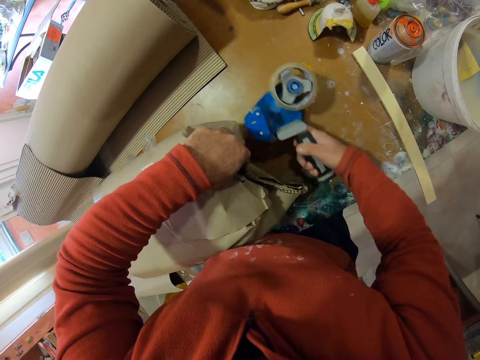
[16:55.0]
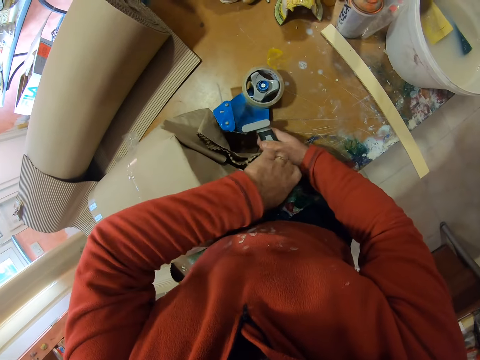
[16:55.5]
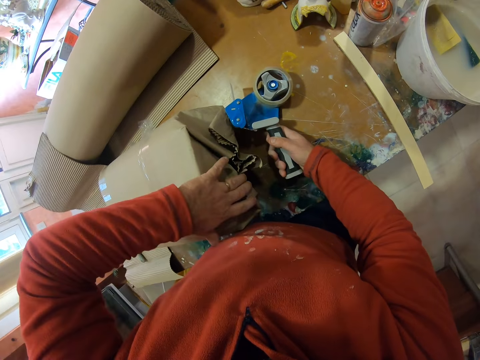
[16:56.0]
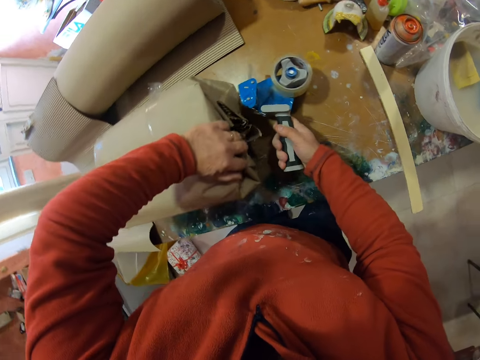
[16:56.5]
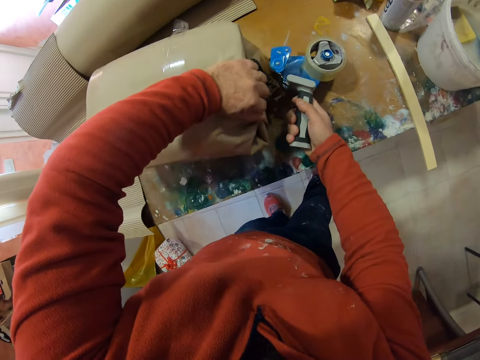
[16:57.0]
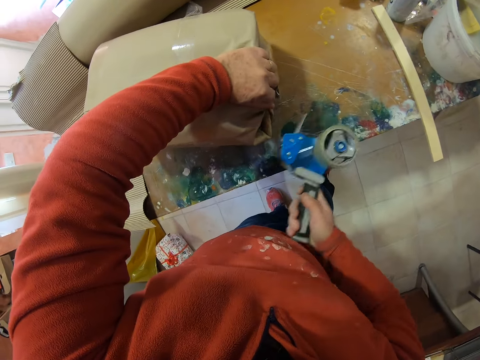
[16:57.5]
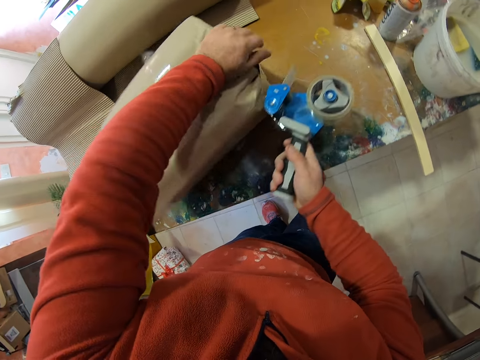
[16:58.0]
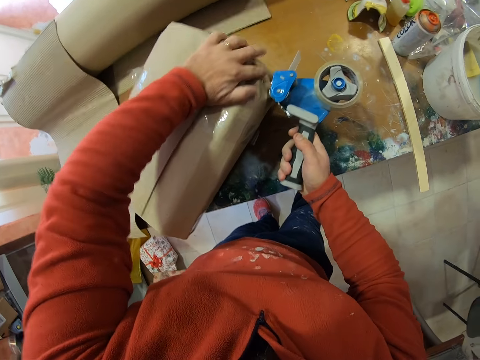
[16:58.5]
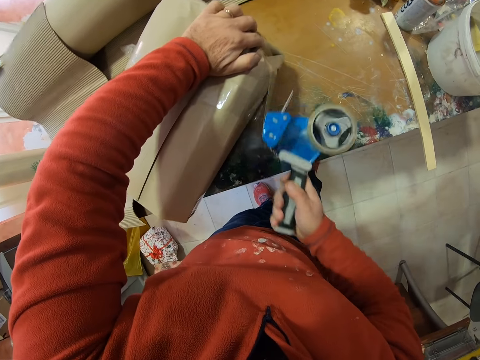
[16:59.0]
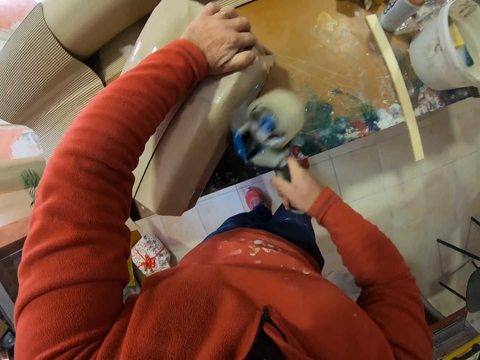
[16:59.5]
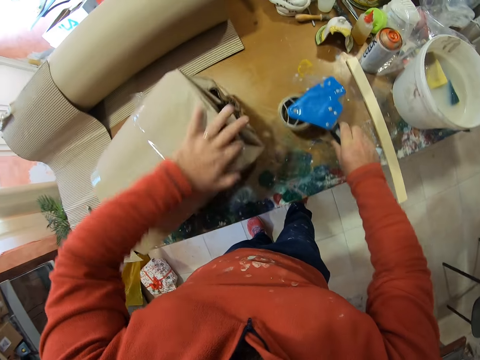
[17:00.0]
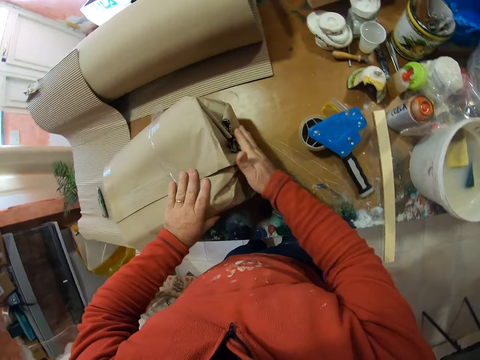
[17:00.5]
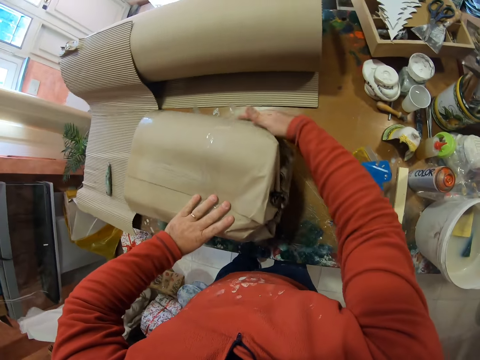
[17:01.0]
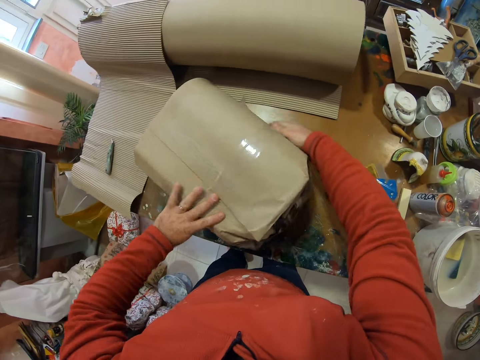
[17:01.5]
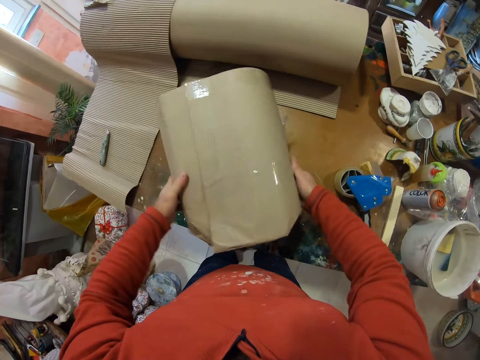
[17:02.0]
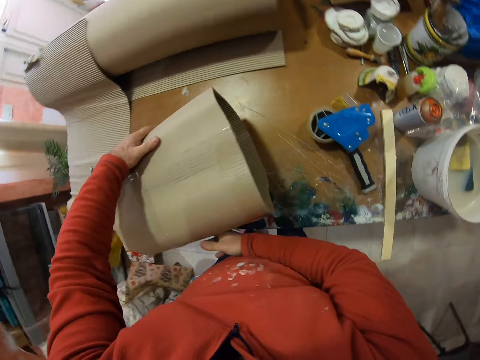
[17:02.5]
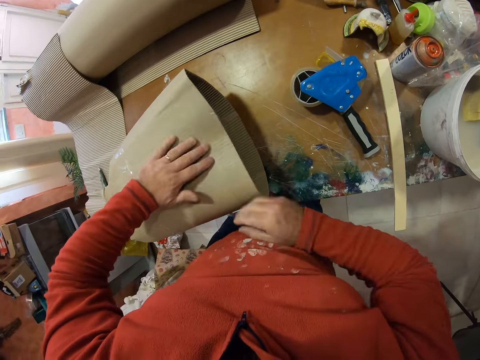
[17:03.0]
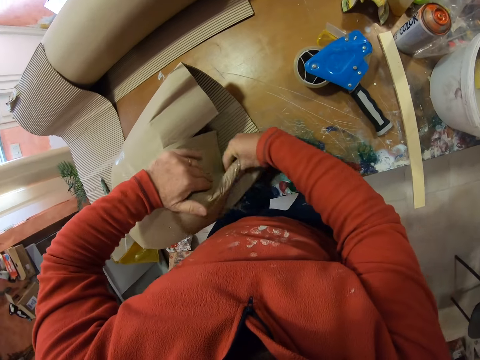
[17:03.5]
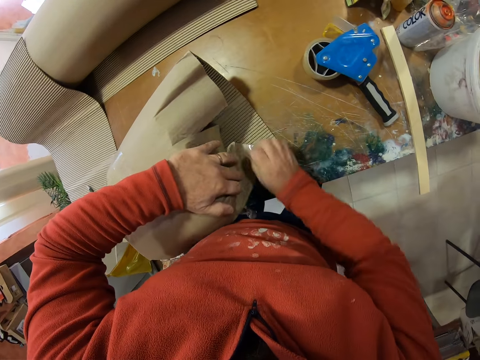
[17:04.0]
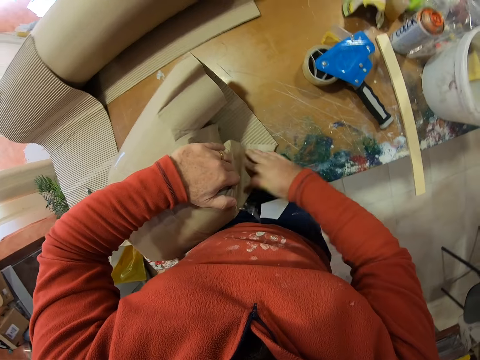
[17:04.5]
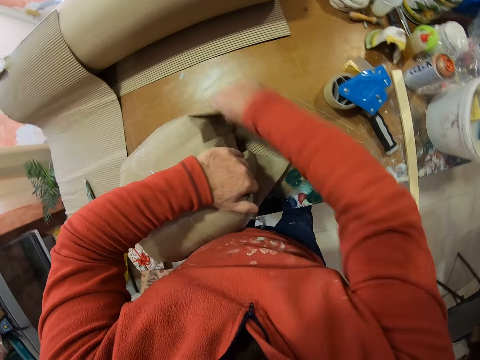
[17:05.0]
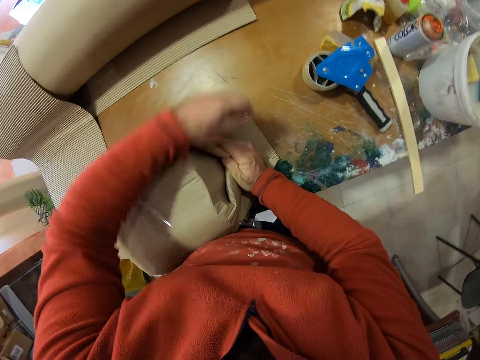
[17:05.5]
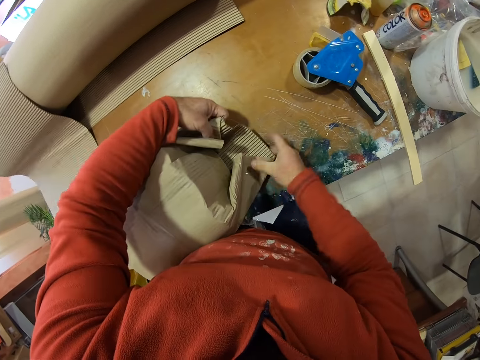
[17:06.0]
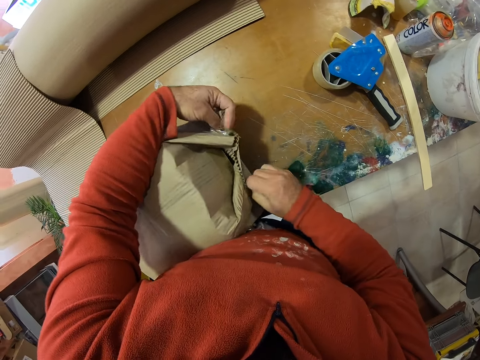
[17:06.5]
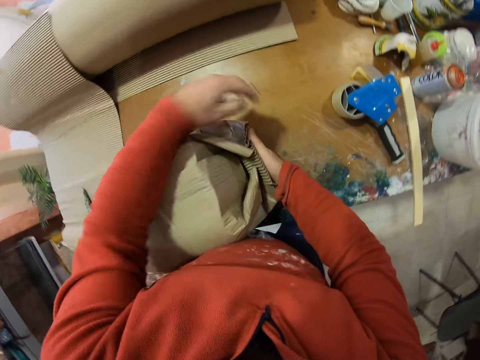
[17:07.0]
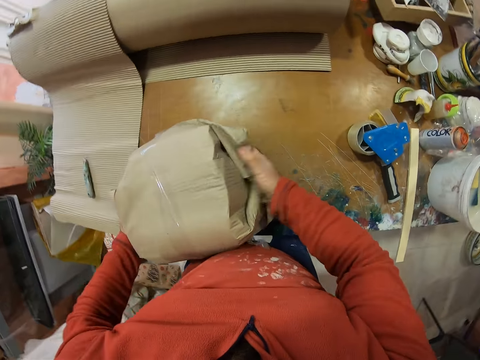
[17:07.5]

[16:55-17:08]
The camera wearer puts down the cello tape dispenser on the table. They wrap something. They touch the wrapping carton paper. They turn something. They wrap something.

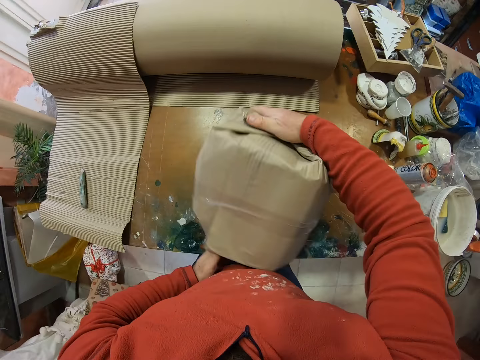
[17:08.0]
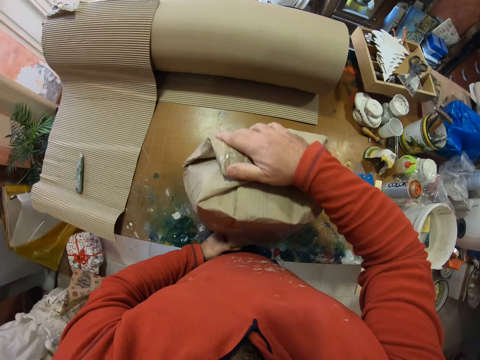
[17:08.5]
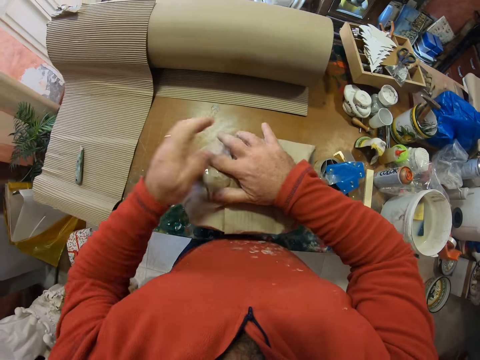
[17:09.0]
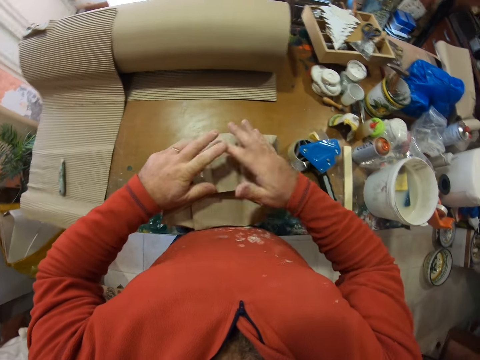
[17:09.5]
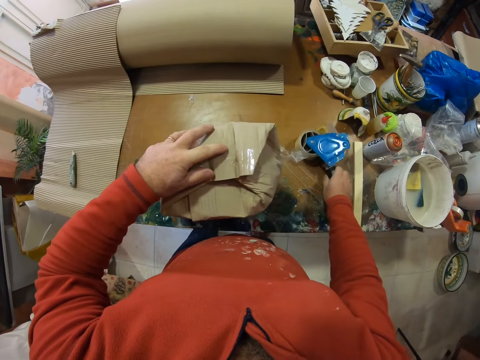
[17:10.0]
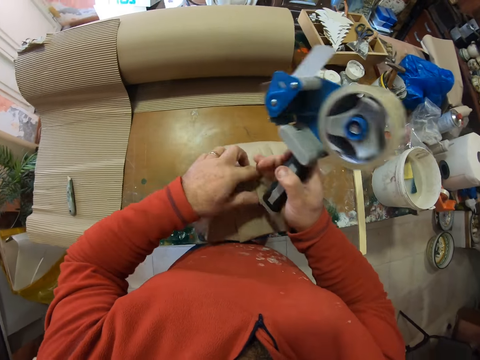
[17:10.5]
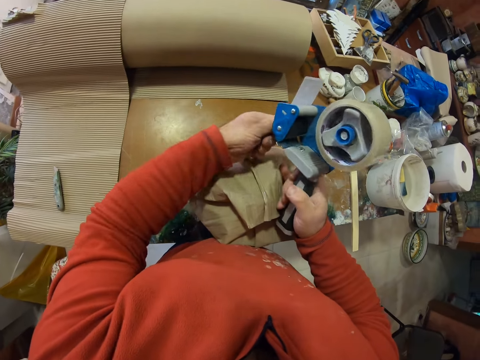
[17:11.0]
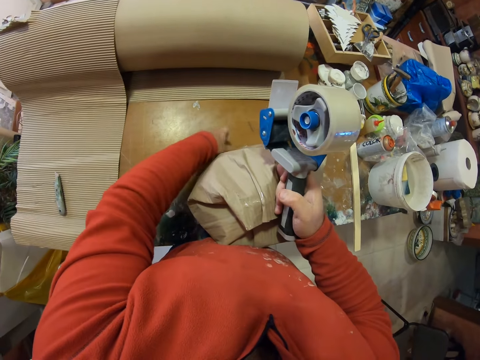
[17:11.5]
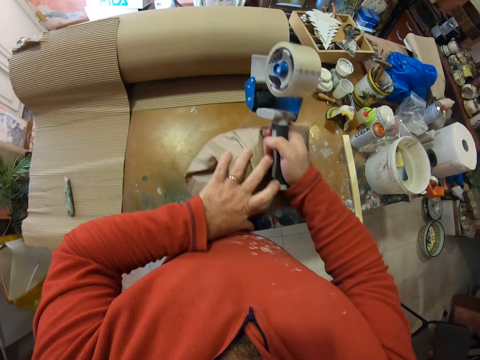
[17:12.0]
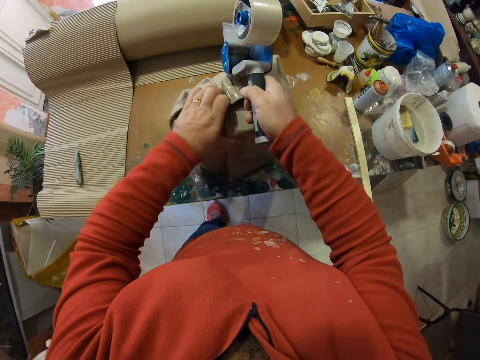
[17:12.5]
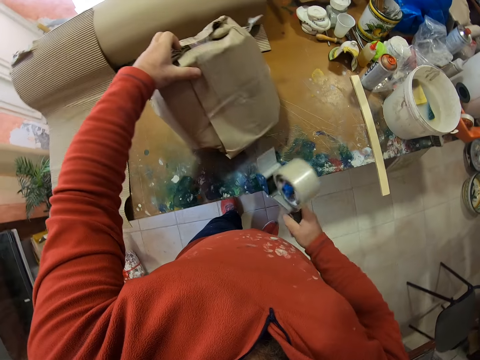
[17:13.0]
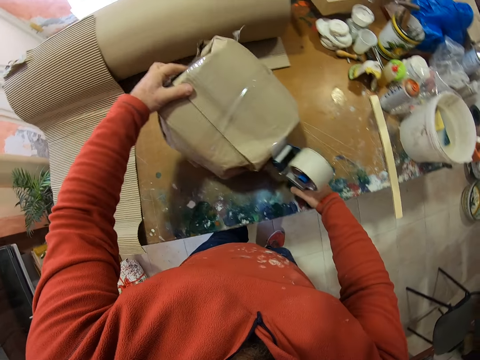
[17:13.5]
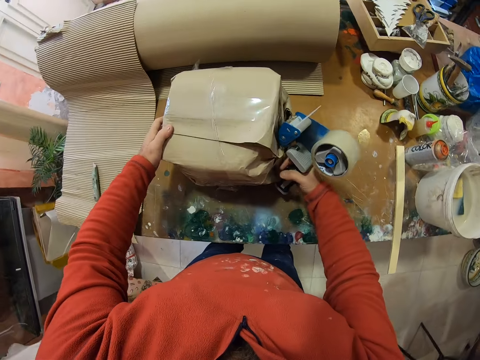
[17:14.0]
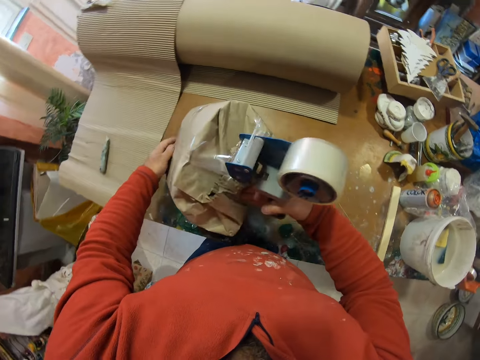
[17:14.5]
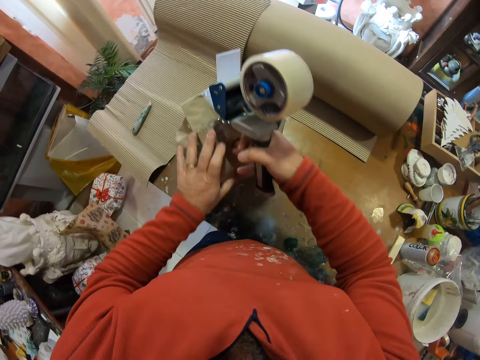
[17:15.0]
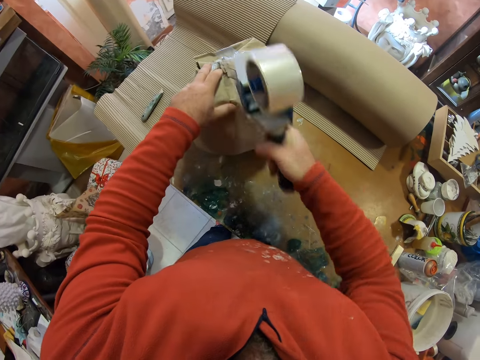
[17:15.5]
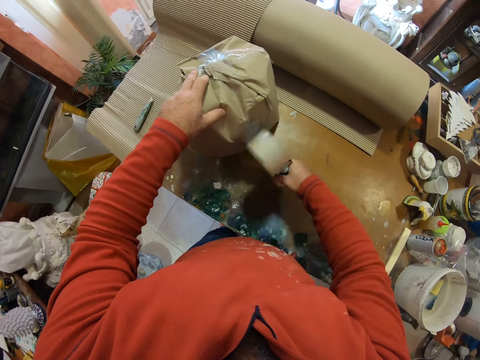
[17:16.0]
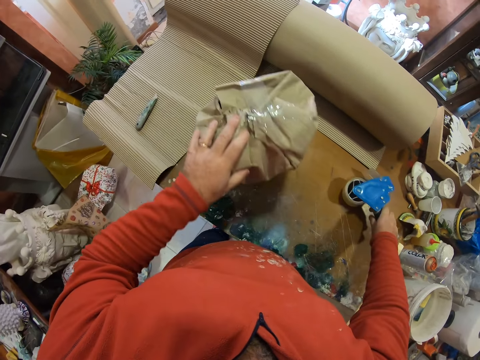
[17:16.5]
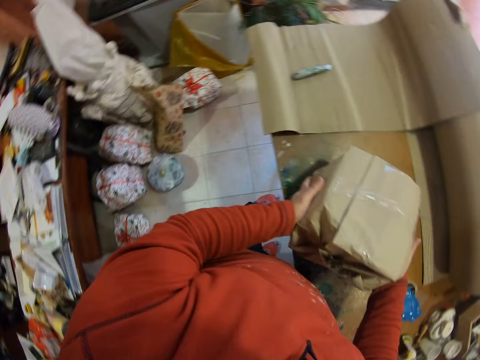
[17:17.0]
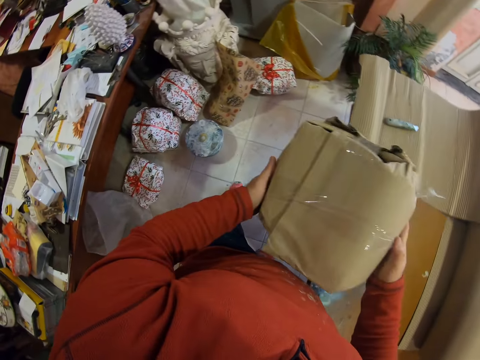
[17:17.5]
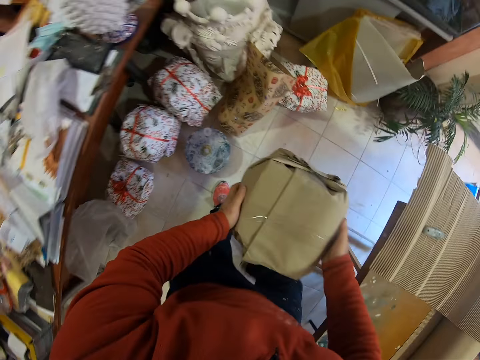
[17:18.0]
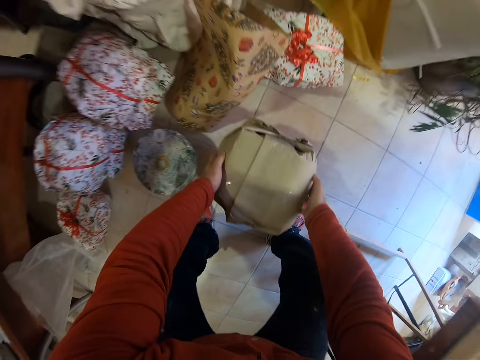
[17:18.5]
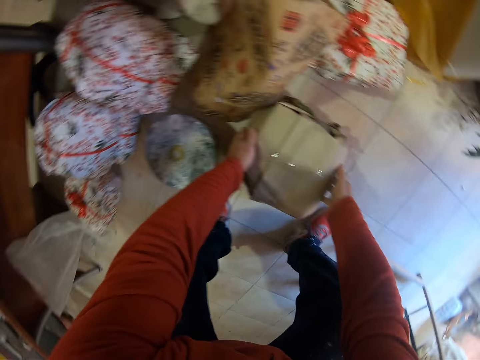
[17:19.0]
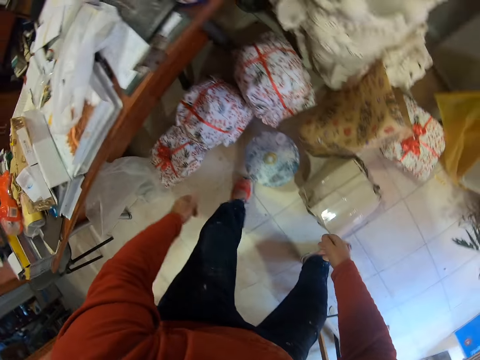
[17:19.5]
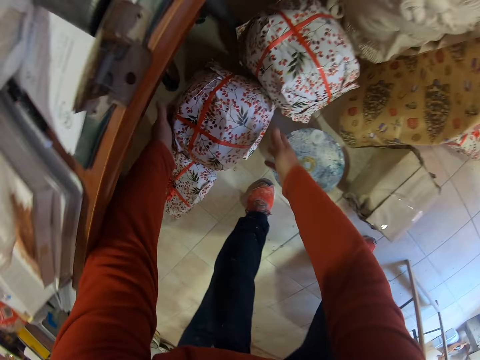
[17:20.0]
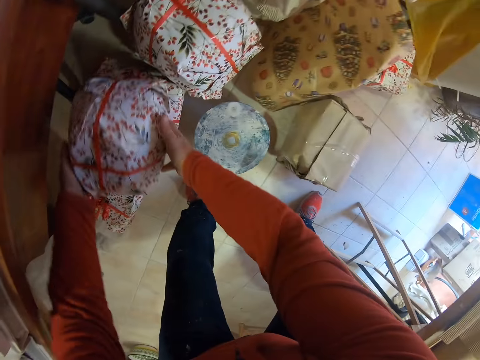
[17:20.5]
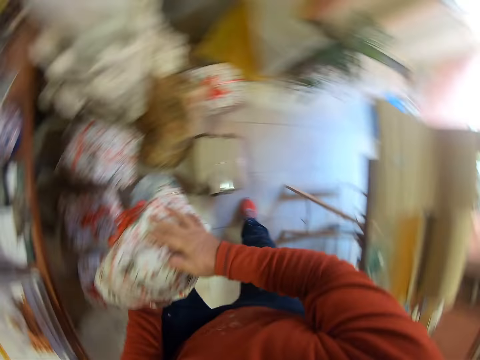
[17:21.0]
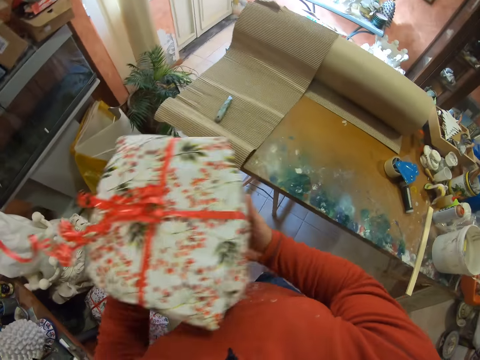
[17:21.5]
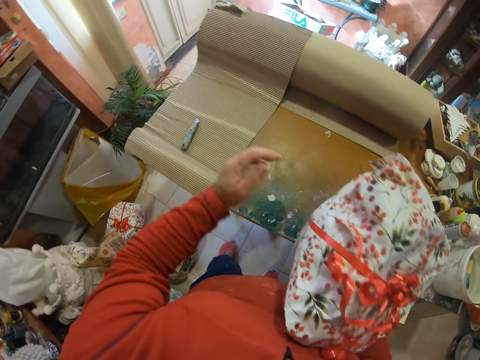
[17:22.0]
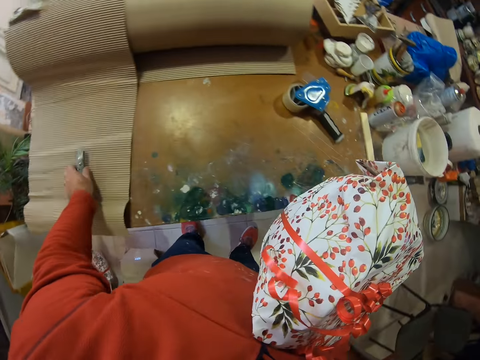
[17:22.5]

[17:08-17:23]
The camera wearer takes the cello tape dispenser. They wrap the package with the tape. They put the cello tape dispenser on the table. They carry something. They pick up the package. They put down the package on the ground. They pick up the package. They take a knife.
